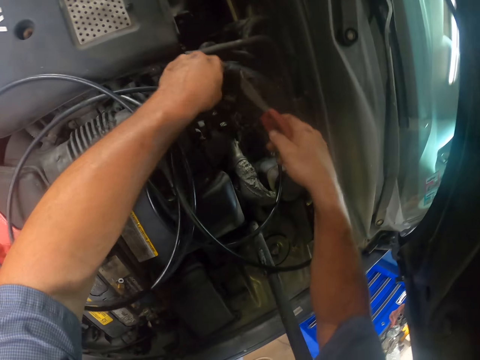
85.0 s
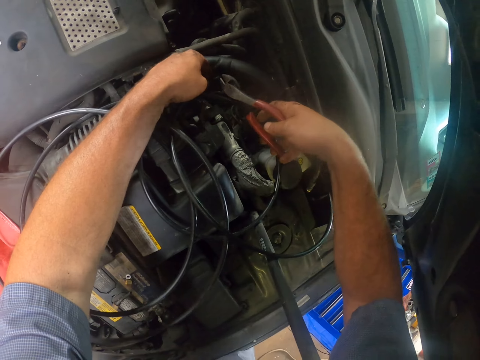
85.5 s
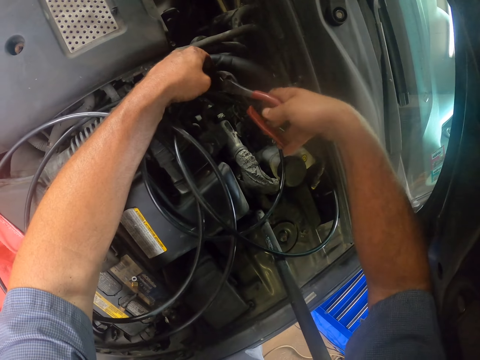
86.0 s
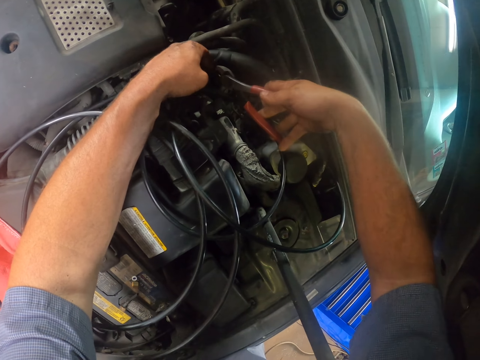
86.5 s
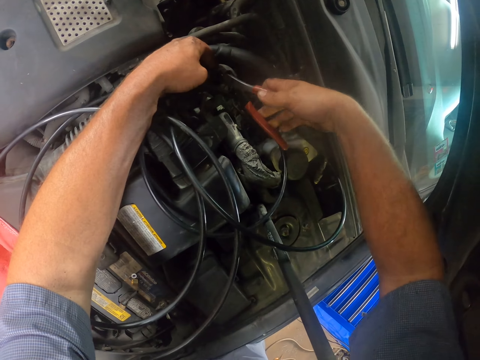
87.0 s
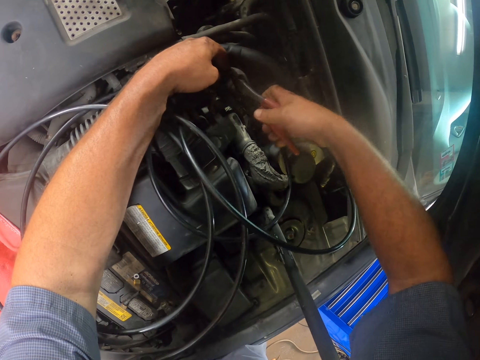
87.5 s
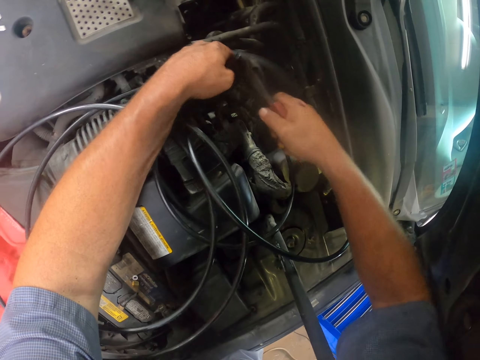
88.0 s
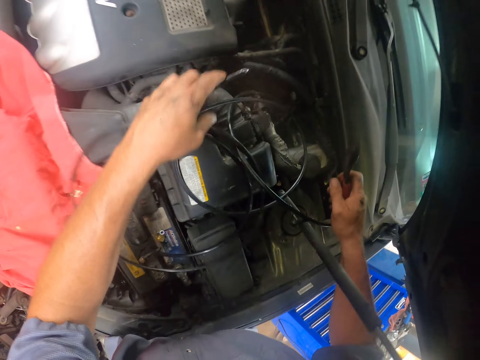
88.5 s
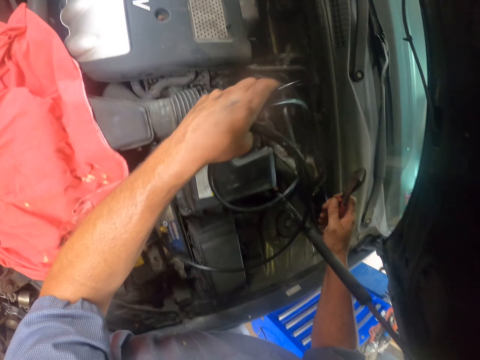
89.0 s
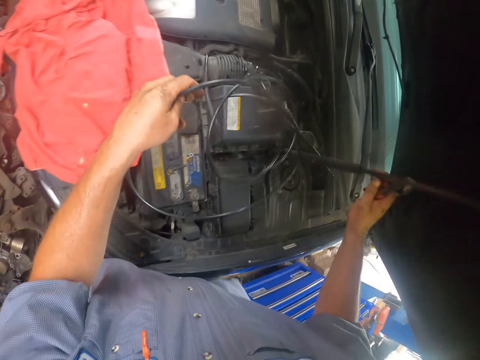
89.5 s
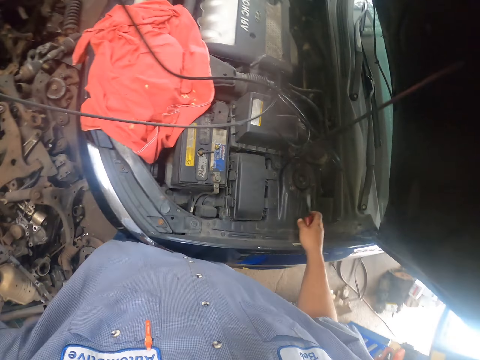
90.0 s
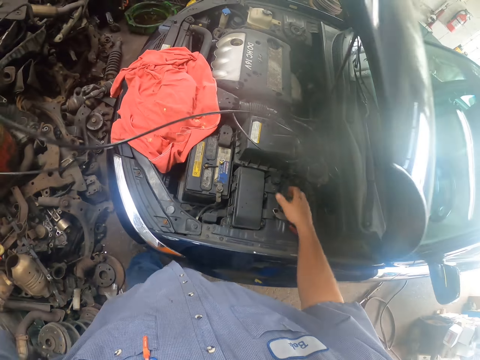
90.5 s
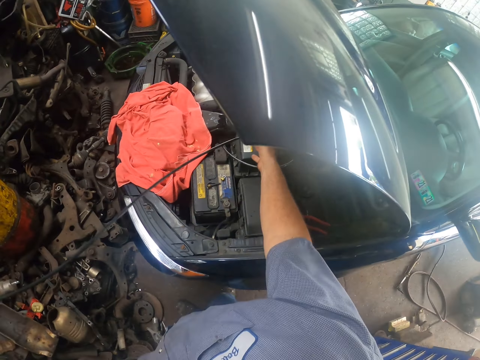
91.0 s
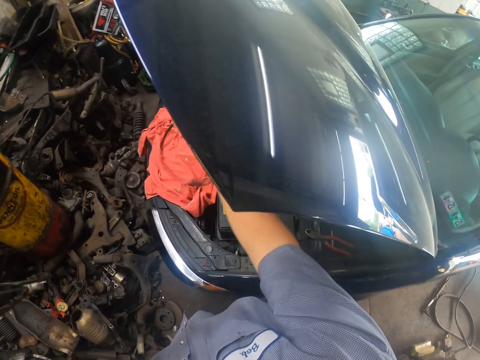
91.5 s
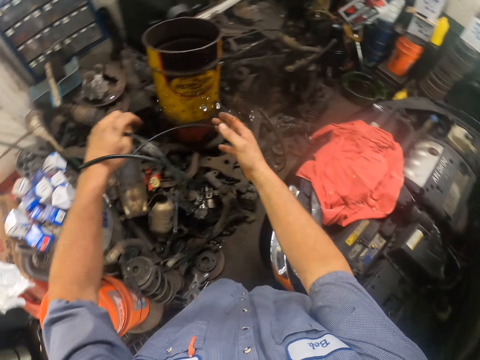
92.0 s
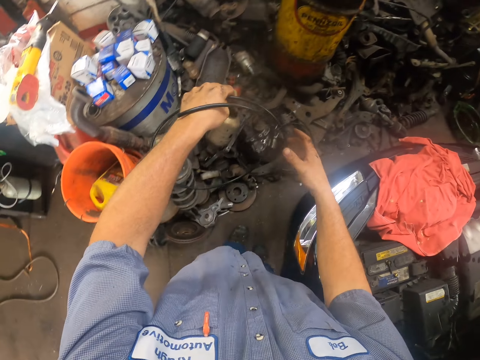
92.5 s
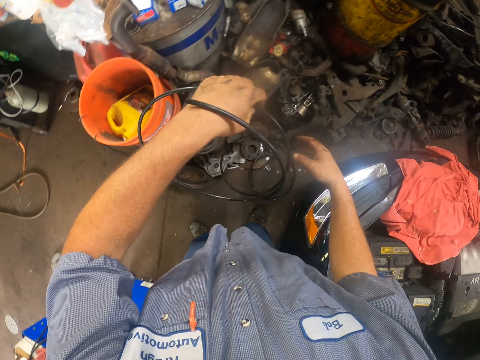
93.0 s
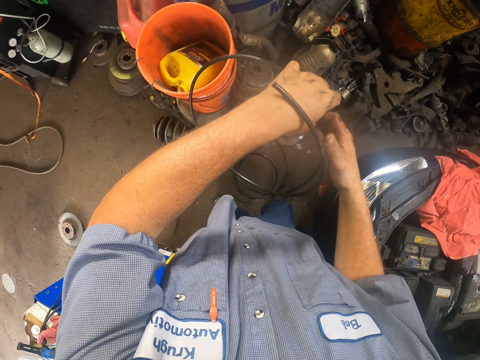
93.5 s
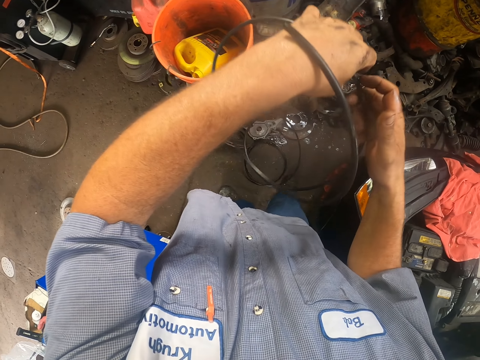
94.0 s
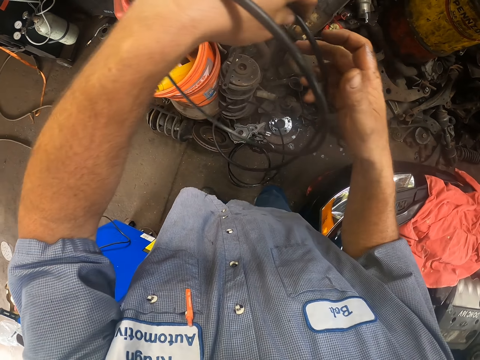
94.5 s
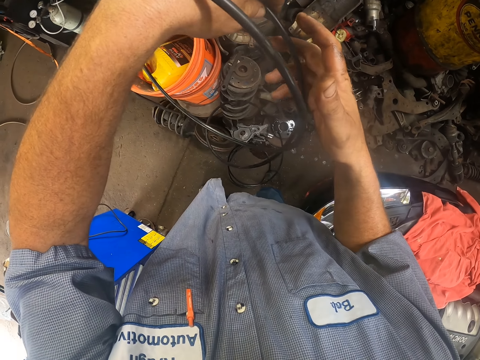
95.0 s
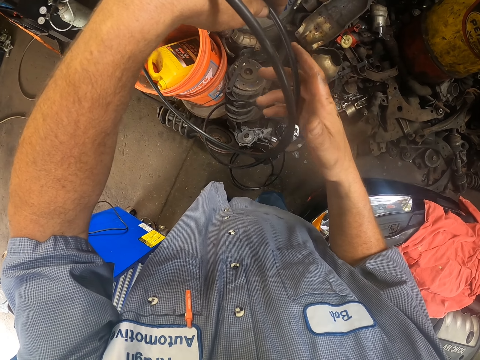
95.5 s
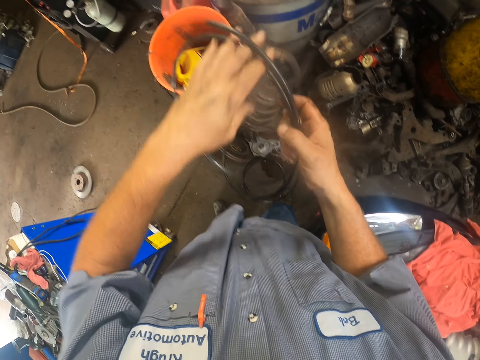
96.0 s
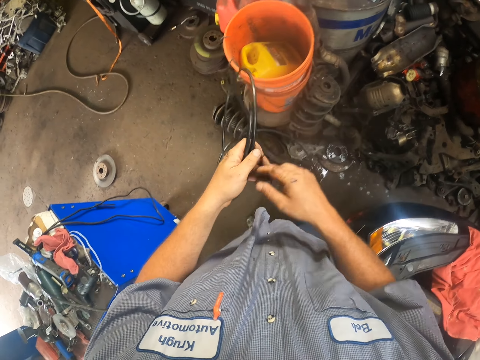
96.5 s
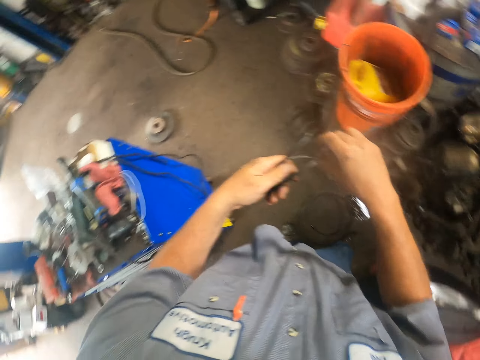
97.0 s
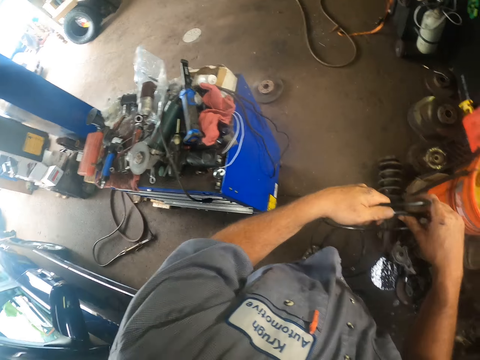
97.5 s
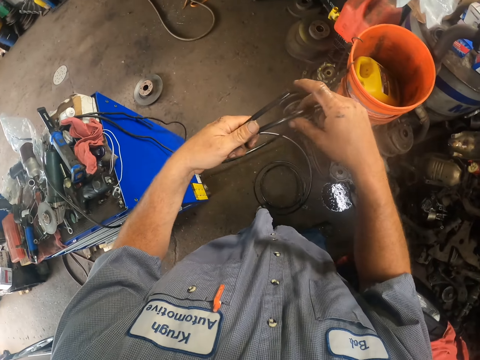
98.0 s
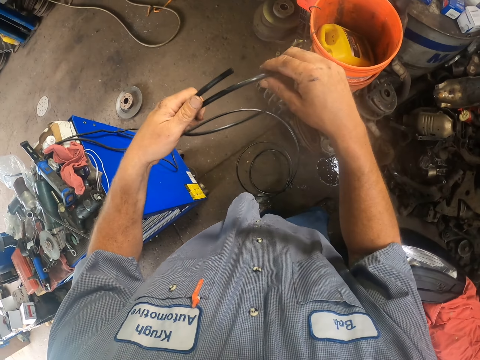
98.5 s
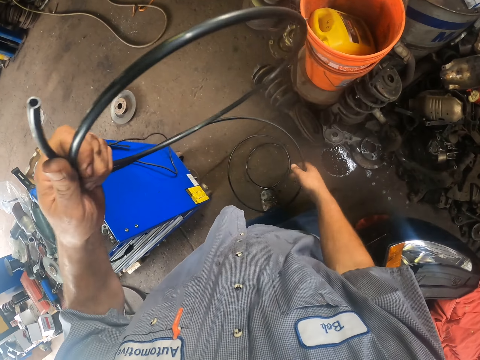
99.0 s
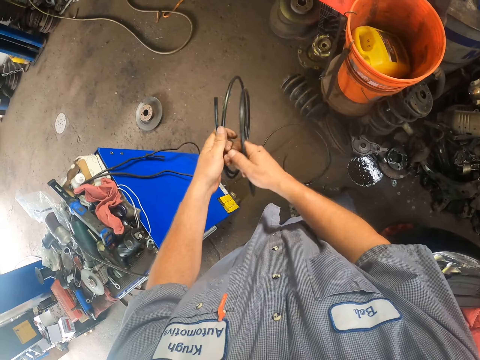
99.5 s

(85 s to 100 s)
The camera wearer cuts the cable or pipe with the pliers. They pull the pipe. They fold the cable.

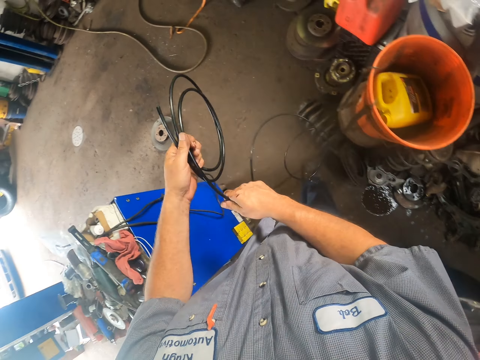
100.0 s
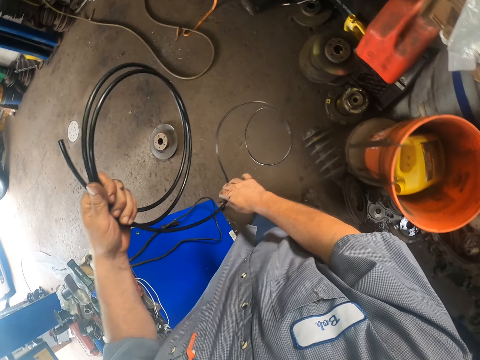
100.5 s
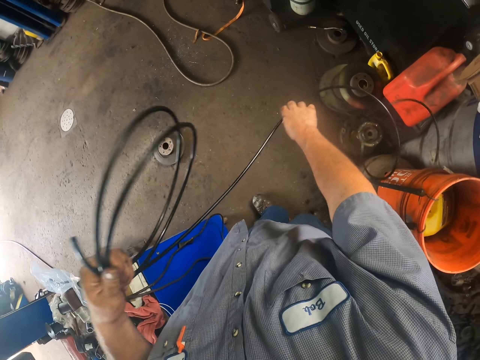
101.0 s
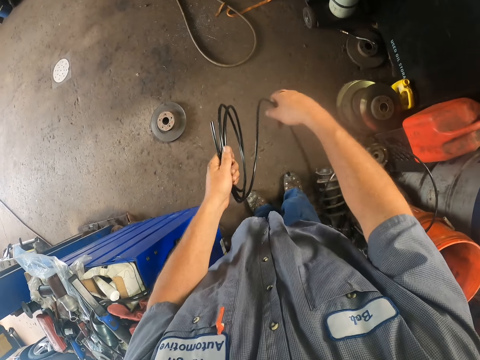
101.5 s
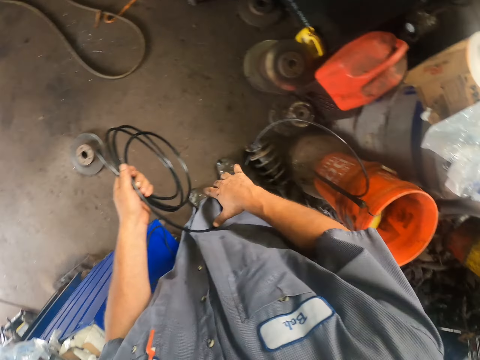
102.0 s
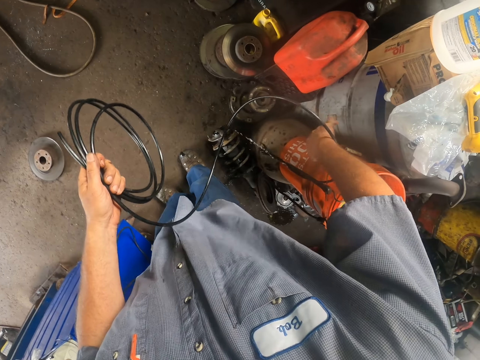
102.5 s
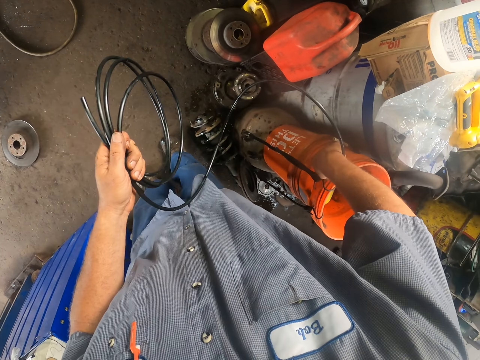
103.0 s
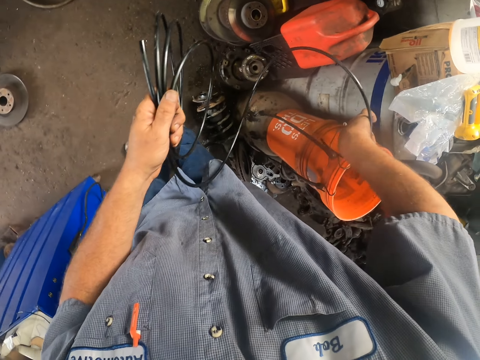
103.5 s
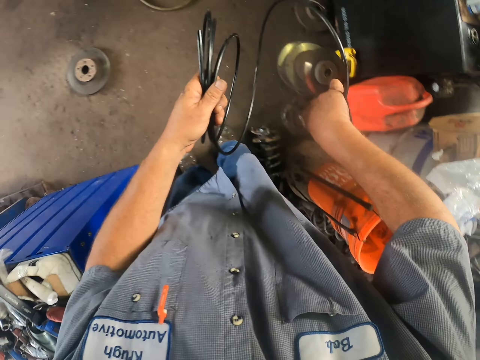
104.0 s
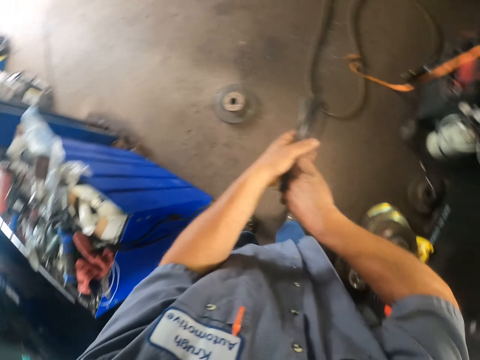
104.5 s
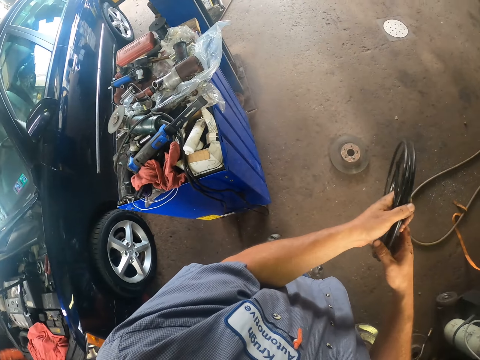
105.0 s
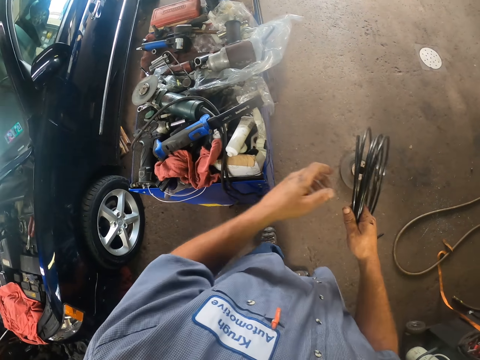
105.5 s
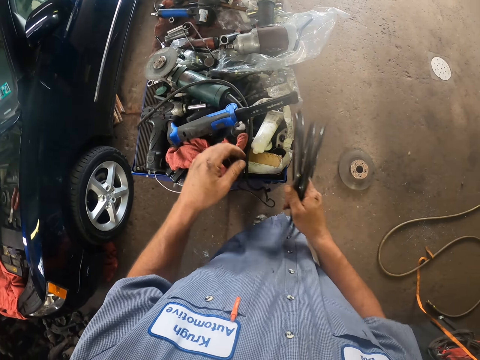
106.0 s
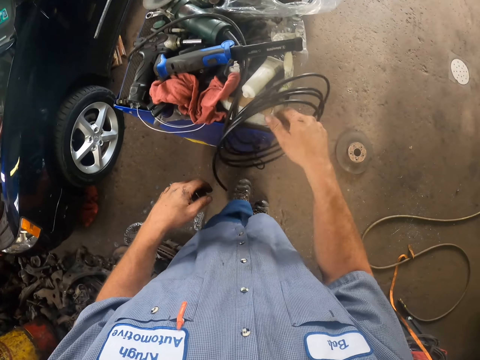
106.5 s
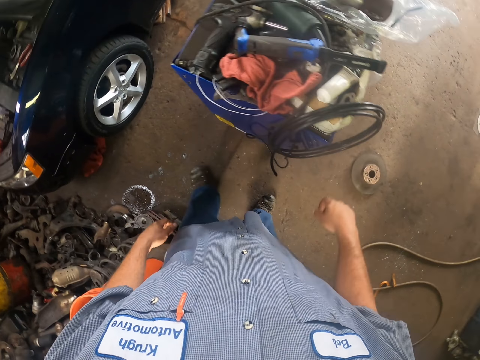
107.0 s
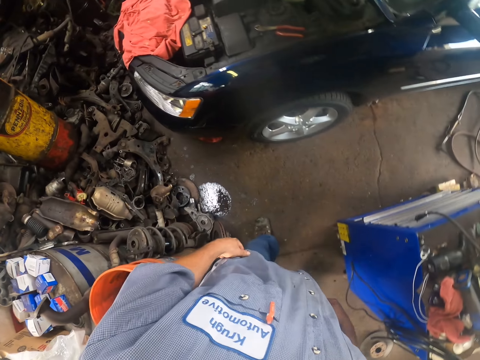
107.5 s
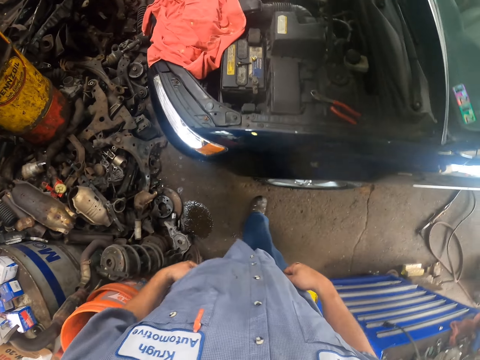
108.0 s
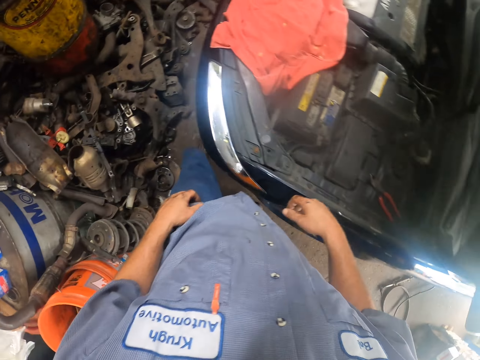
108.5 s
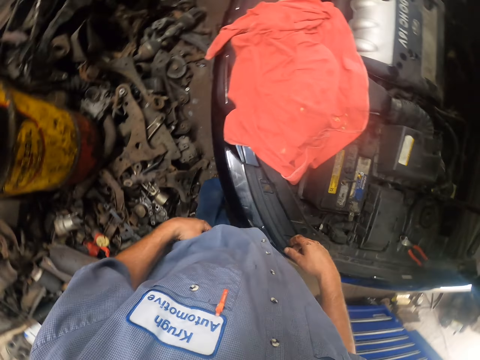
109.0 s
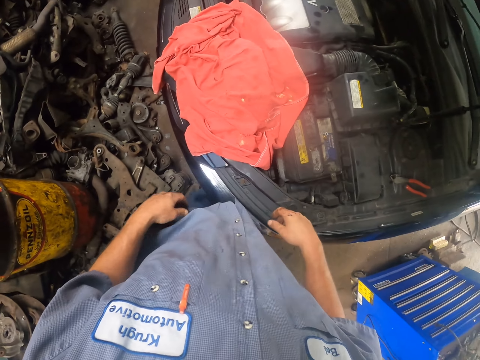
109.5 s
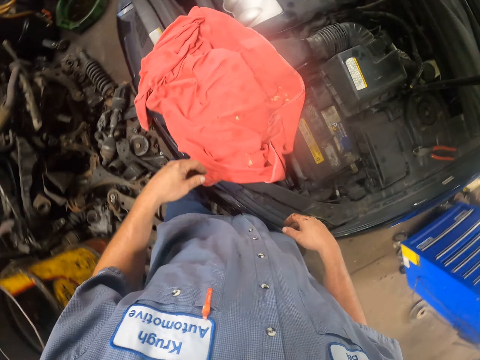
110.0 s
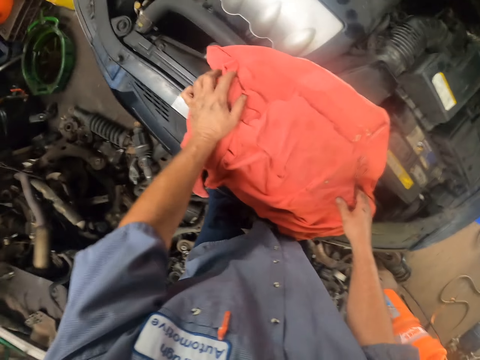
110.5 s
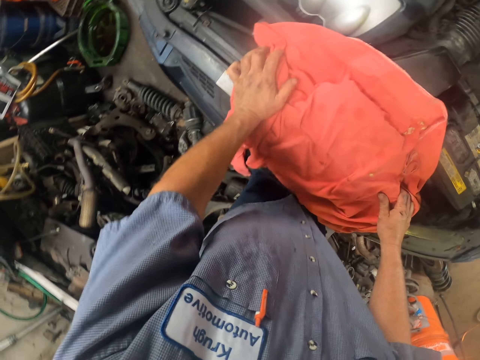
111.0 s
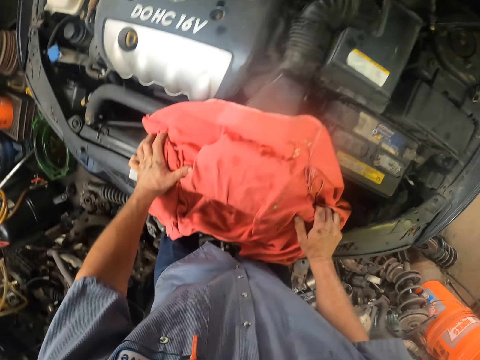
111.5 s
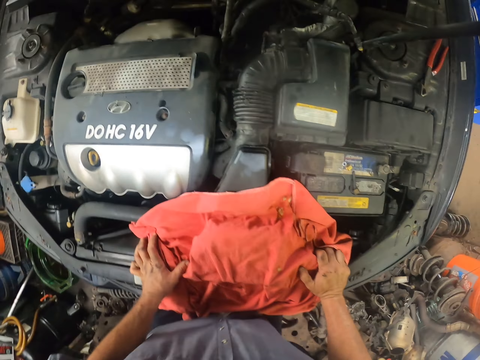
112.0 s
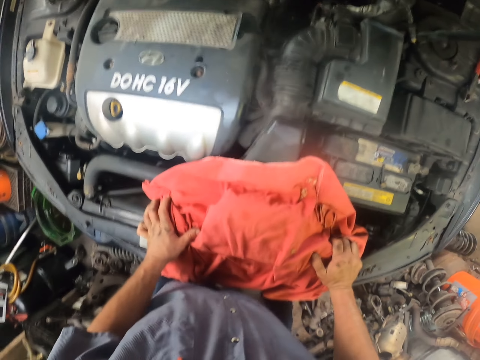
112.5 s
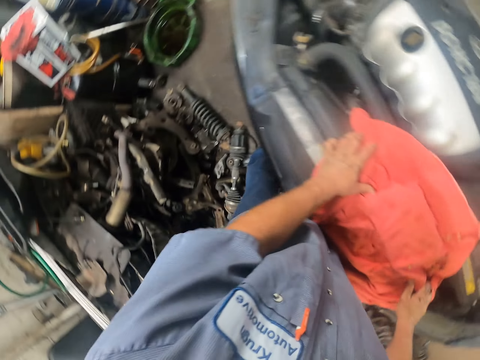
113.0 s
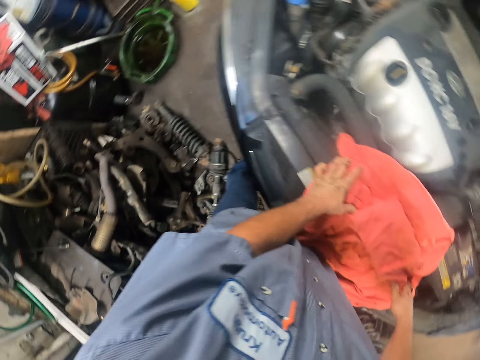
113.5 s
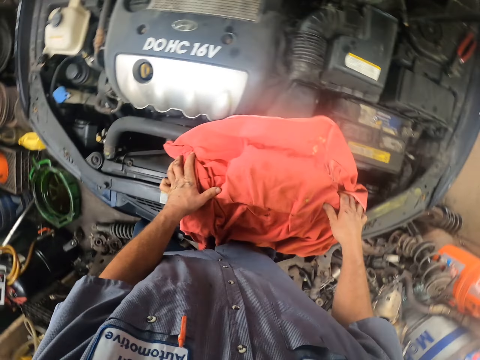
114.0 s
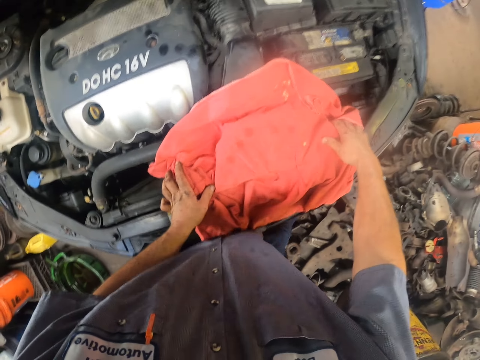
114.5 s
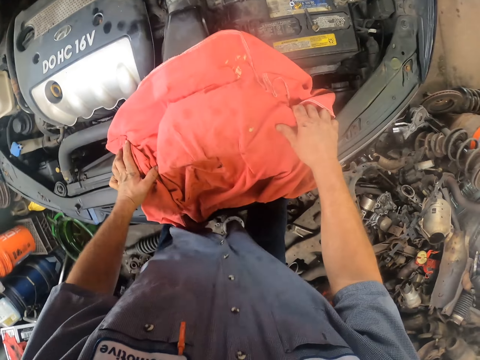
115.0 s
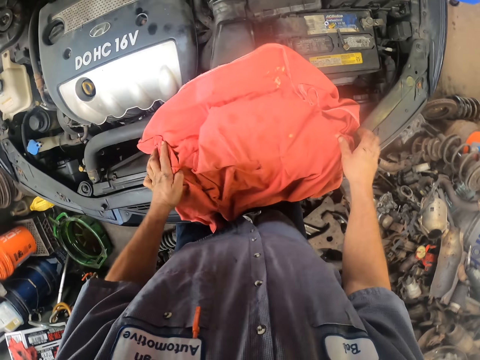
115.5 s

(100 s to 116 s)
The camera wearer folds the pipe or cable. They hang the cable on the tool box. They walk. They look around. They look at the tools.
